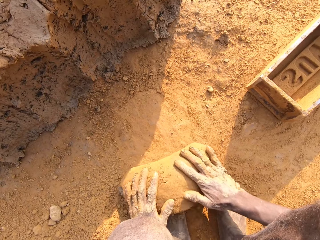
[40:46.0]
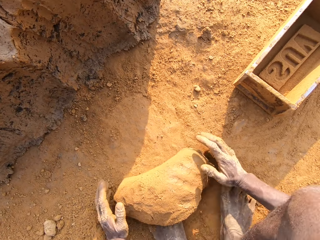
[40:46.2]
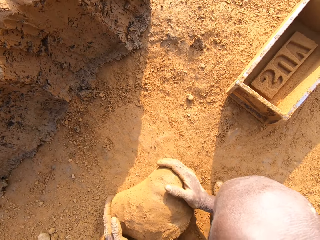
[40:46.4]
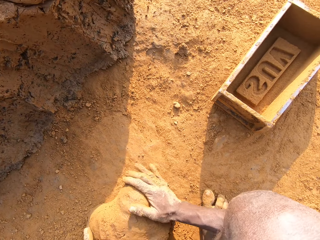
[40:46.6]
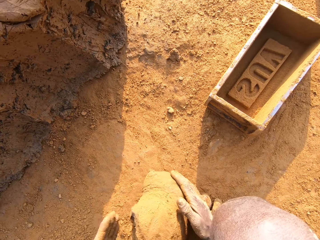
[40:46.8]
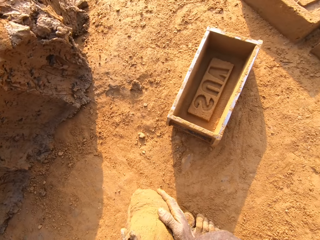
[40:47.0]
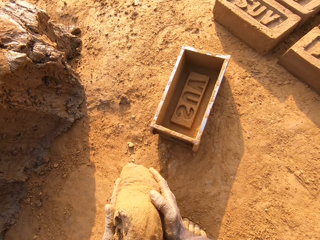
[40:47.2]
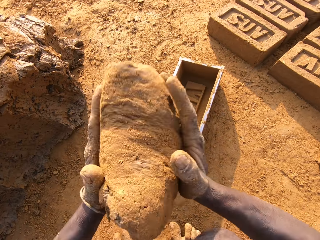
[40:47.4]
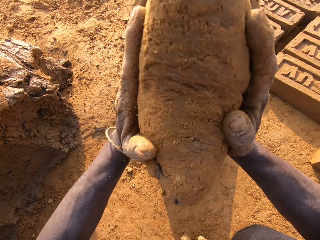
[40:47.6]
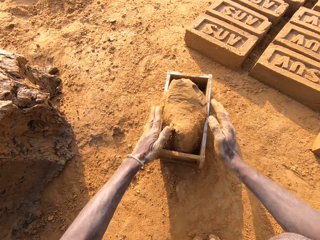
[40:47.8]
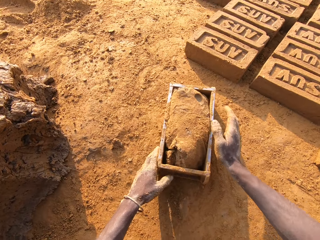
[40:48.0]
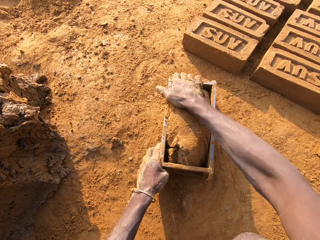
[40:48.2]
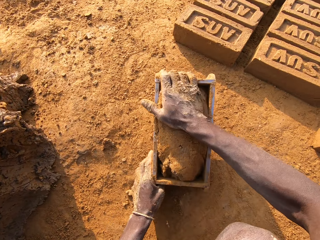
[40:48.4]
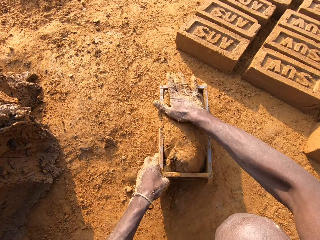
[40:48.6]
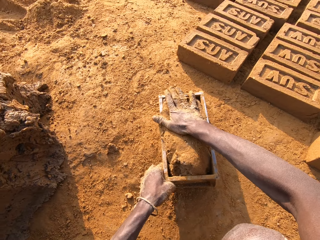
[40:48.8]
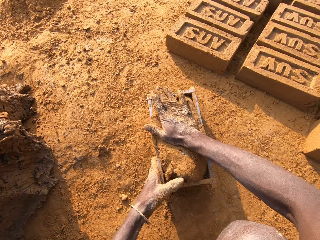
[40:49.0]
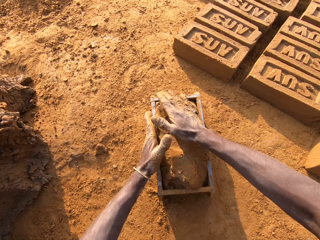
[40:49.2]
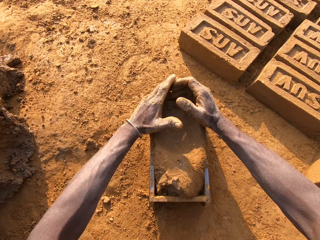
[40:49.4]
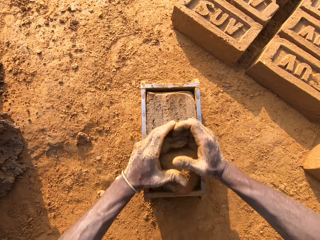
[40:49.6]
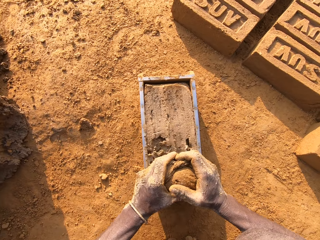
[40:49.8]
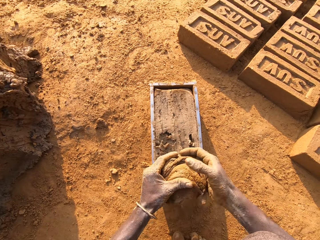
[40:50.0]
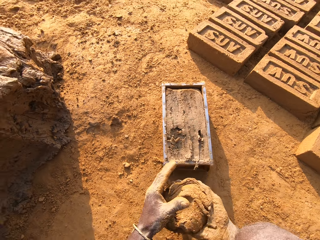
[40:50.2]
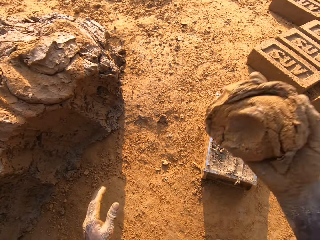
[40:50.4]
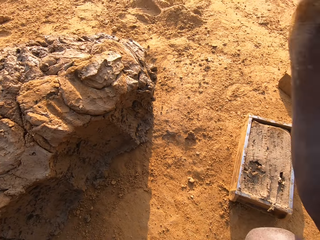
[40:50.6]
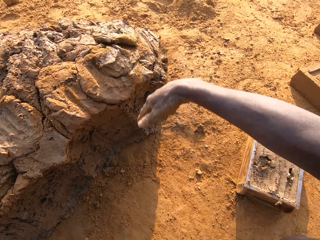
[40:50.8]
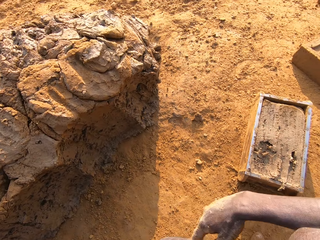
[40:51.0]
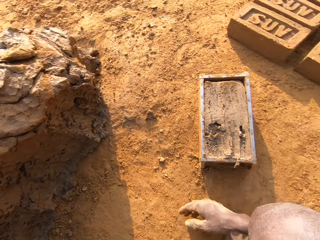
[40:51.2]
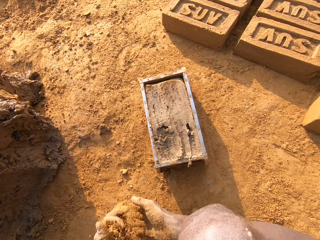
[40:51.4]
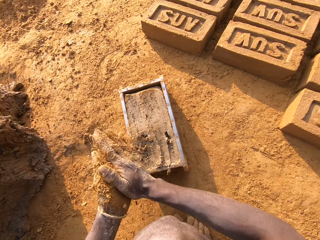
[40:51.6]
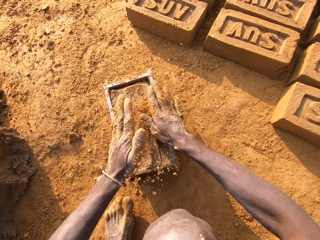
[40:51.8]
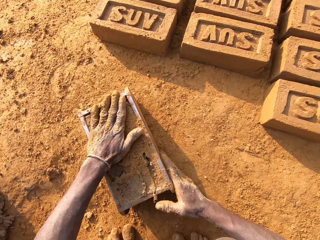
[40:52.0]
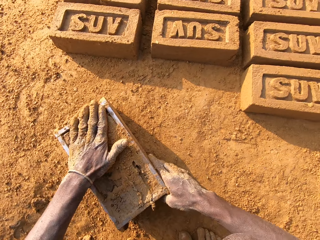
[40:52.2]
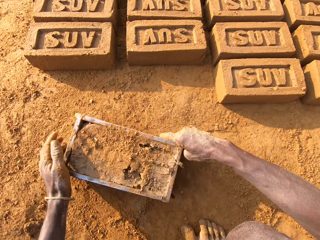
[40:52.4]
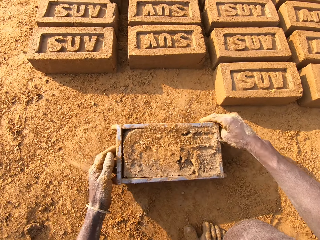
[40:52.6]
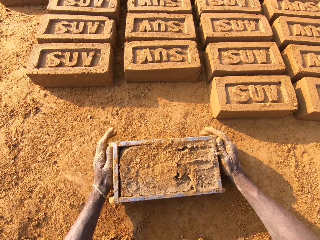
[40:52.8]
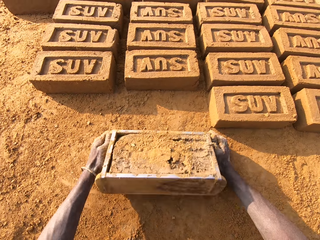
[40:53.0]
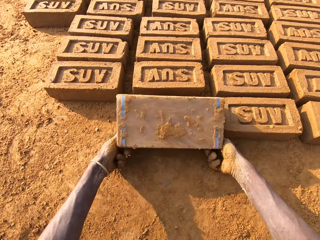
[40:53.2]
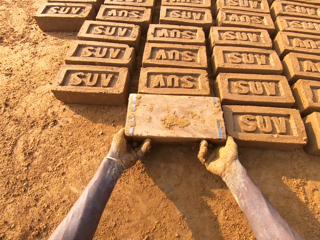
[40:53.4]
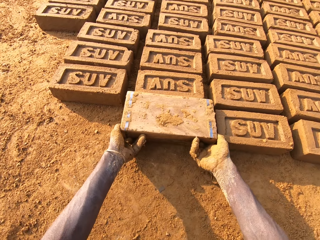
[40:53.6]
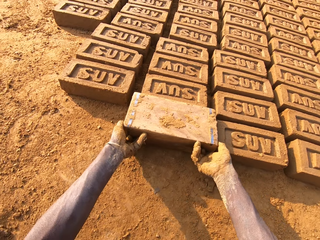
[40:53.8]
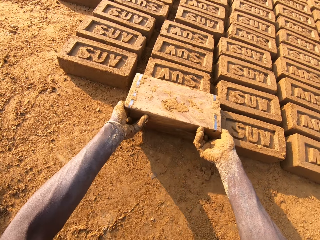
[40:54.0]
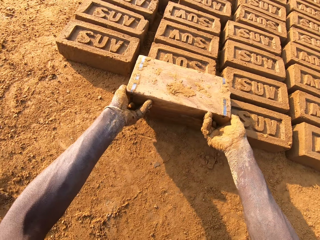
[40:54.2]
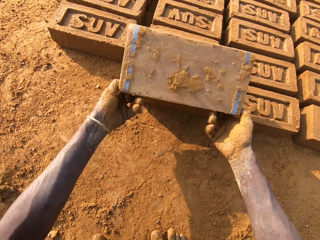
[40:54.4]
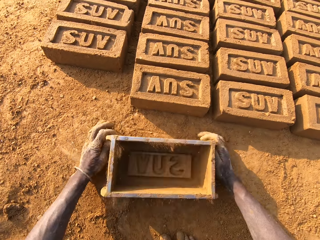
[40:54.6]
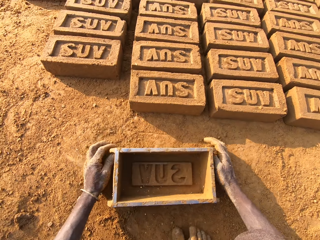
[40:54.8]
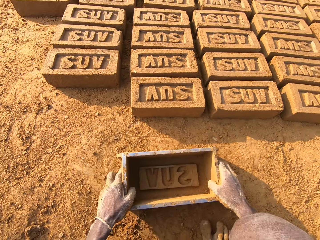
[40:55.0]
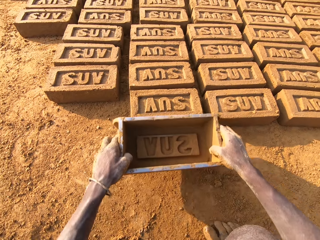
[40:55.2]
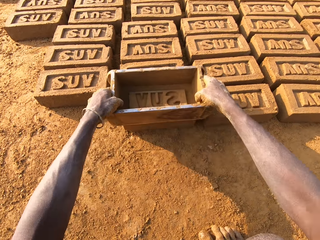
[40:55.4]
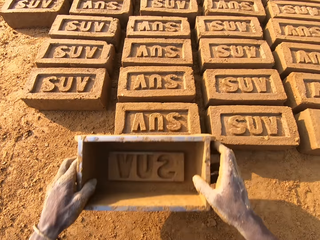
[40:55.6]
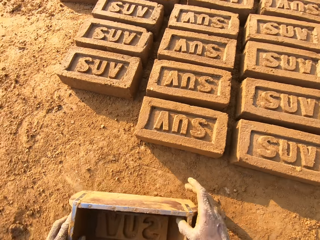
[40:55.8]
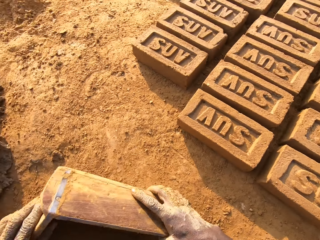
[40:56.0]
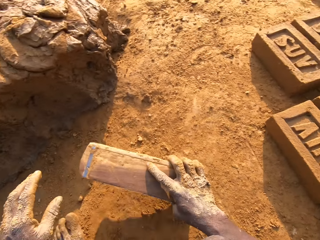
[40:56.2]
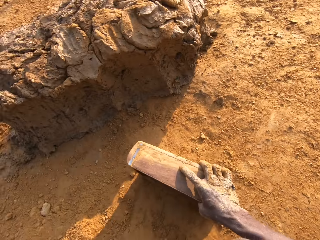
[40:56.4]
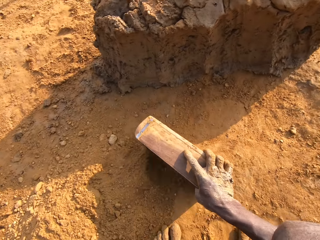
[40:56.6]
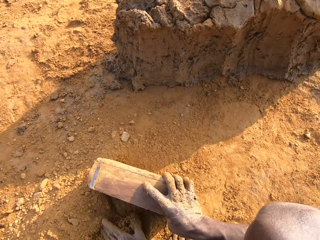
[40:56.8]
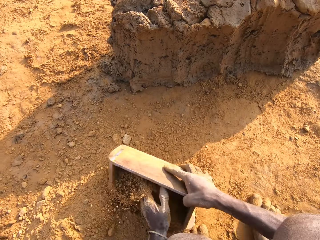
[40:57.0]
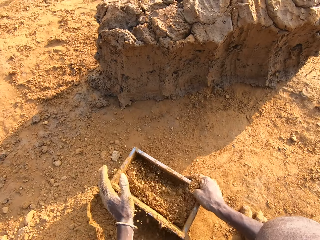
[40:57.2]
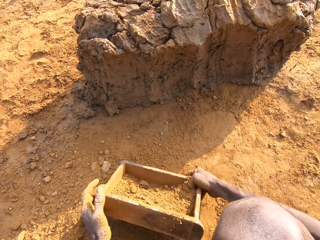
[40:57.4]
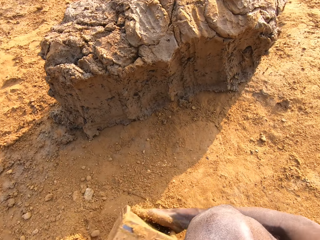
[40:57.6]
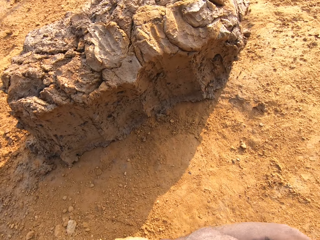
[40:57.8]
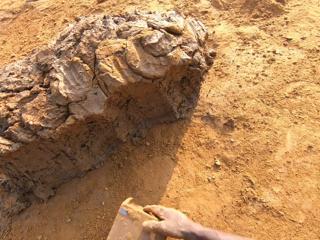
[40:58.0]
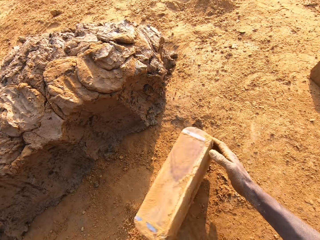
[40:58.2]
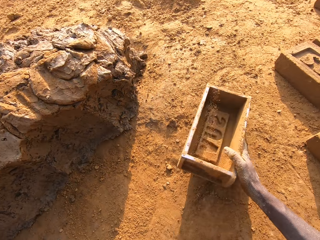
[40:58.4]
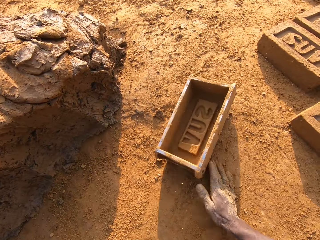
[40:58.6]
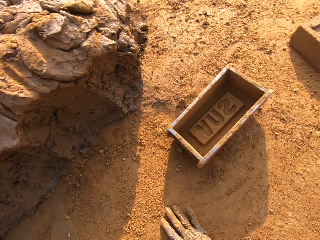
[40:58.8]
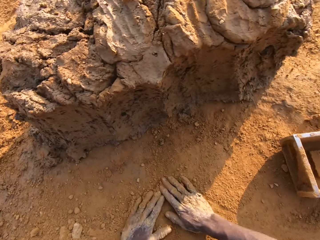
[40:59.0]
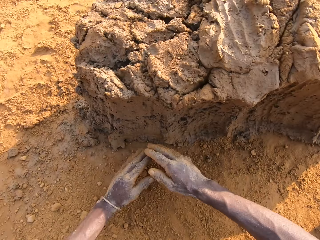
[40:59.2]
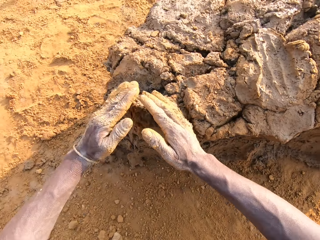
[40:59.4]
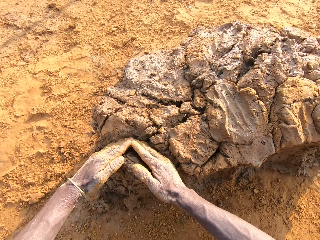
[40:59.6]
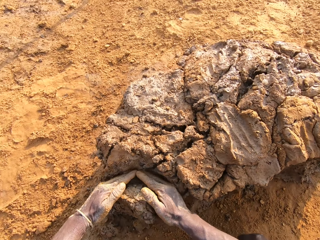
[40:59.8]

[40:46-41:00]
The camera wearer picks clay or mortar. He loads the mortar into the brick mold or container. He throws the clay on the container and moves the container. He scrapes mortar from the brick mold with his hands. He picks clay. He drops the portion of mortar in his hands on the heap of mortar. He takes sand on the ground with his left hand. He rubs the sand in his hands. He beats the mortar in the brick mold with the sand in his left hand. He moves the brick mold closer to the bricks aligned on the ground. He flips the brick mold upside down. He removes the brick mold from the brick. He lifts the container, puts the container down and picks the container. He taps the brick with the brick mold in his hands. He moves close to the heap of mortar. He stares at the bricks. He packs sand on the ground with the brick mold. He collects sand. He pours the sand in the brick mold on the ground. He puts the brick mold on the ground. He slides his hands on the ground. He cuts out a portion of mortar from the heap of mortar.

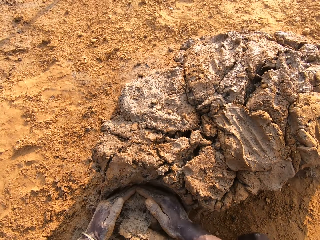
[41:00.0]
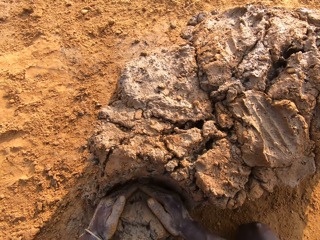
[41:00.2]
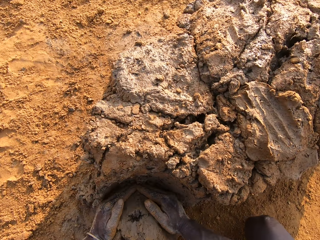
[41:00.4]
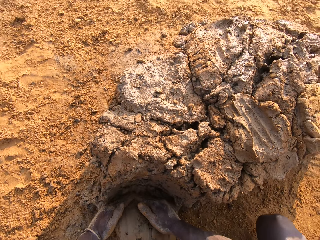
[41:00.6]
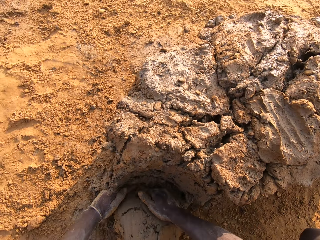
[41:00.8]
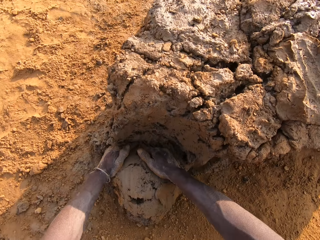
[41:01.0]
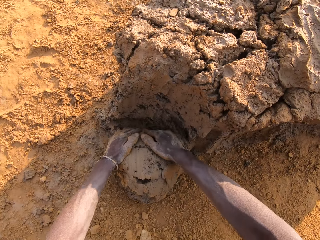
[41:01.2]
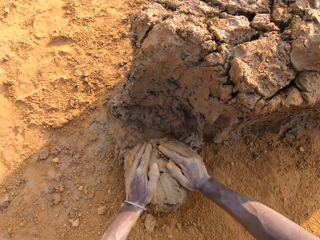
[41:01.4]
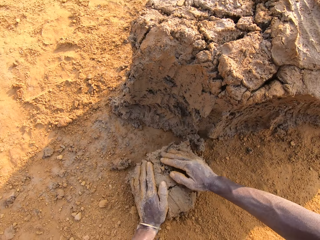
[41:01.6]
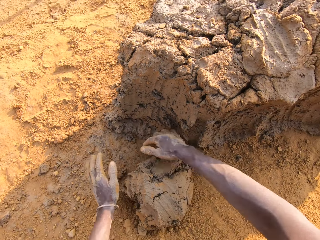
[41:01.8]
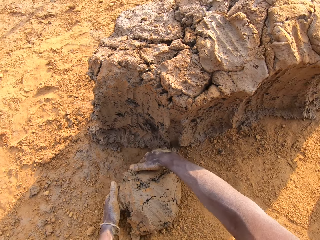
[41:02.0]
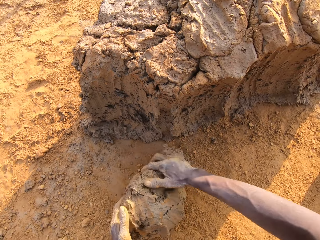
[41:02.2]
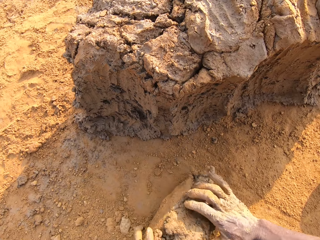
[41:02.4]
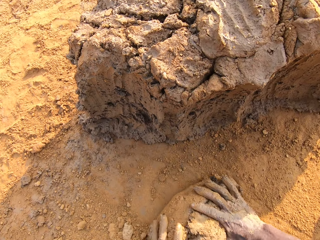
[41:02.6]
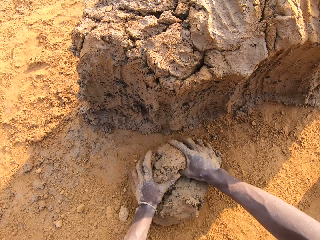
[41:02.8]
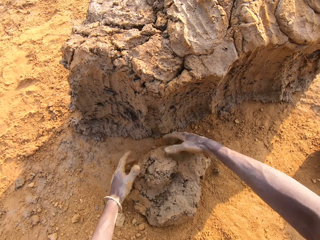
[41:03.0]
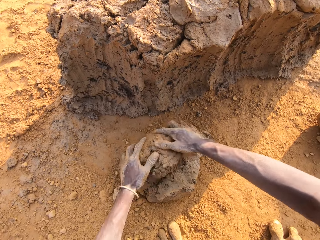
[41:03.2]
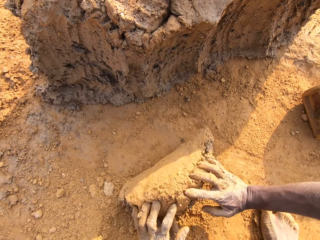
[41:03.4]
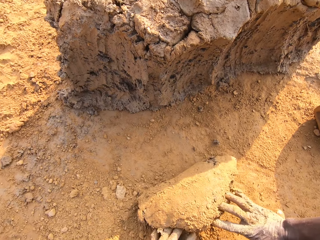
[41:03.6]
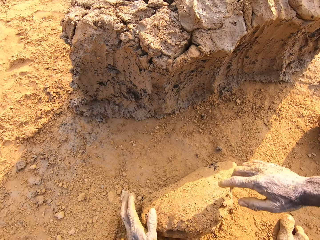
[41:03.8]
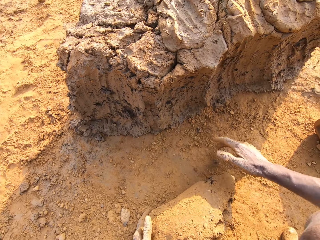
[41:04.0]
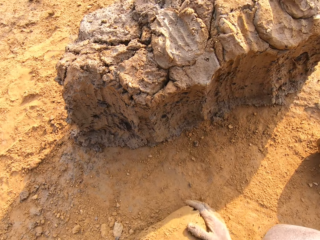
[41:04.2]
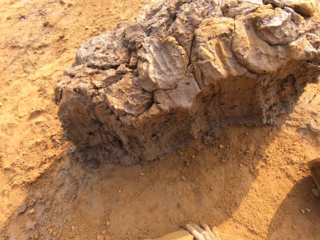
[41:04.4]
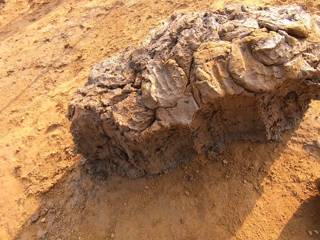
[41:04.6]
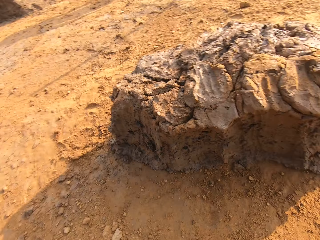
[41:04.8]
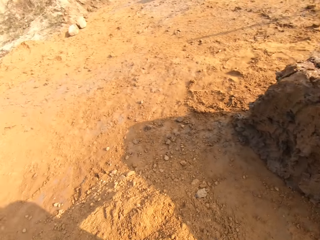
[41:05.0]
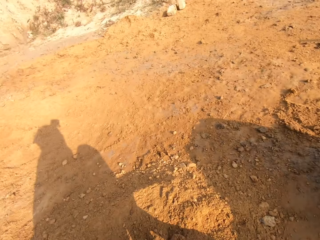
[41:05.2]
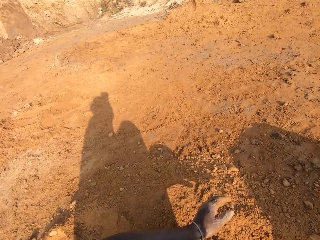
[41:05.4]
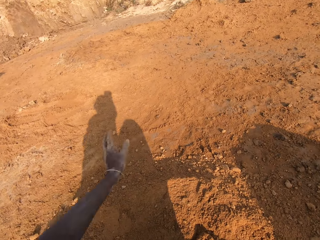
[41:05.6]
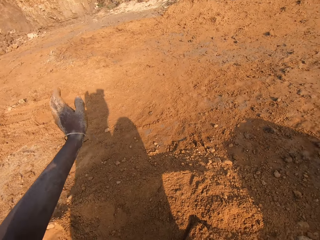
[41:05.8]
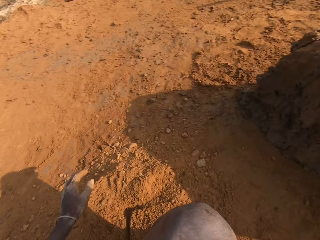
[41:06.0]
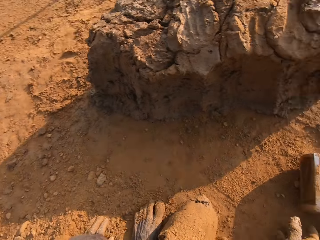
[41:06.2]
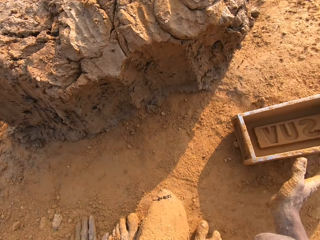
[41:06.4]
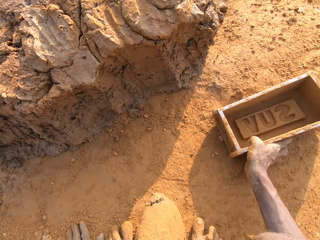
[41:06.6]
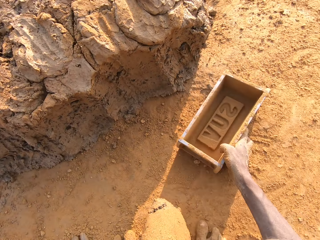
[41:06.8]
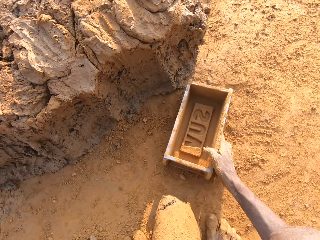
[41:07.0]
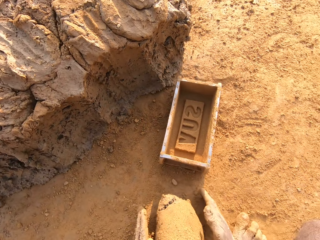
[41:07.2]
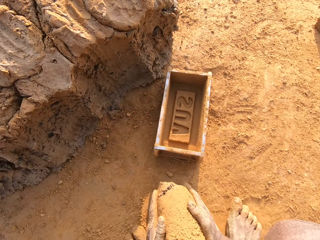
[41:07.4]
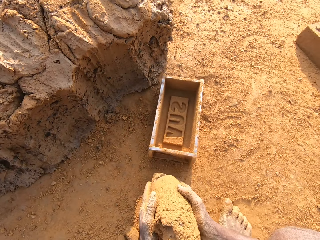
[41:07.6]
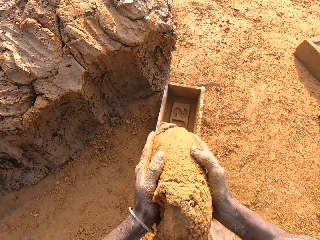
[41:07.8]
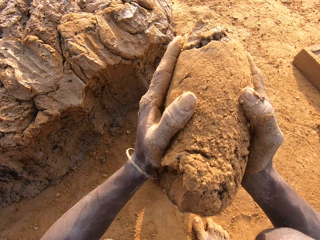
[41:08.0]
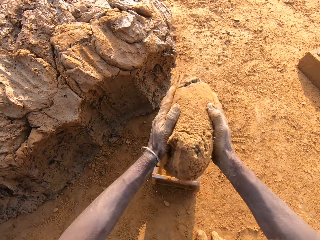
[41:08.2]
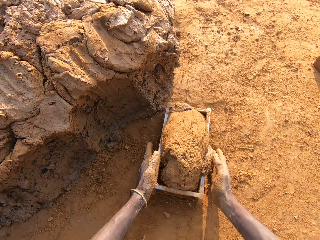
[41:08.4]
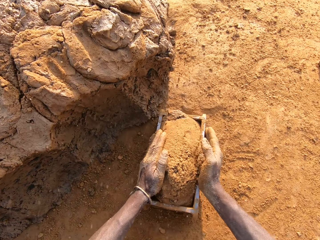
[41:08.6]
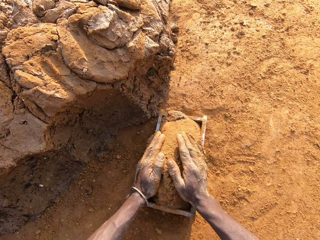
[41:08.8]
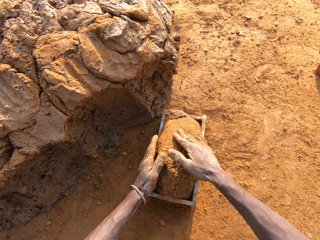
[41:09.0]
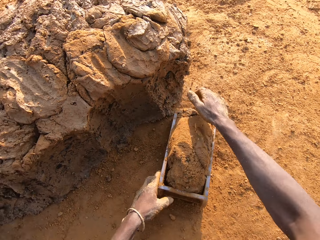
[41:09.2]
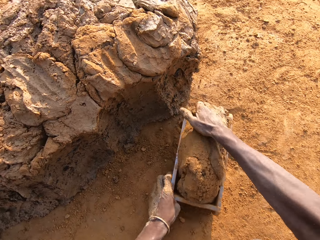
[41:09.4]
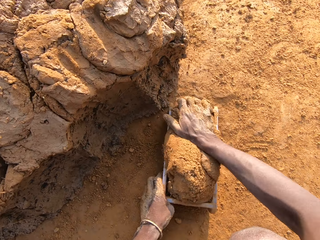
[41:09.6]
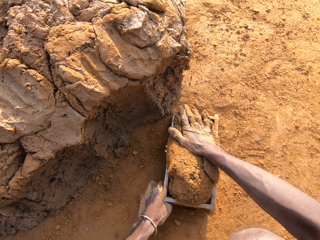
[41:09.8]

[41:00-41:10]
The camera wearer scoops clay or mortar. He molds the mortar on the ground. He rolls the clay down. He looks around. He adjusts the brick mold or container with his right hand. He moves the container. He picks clay. He loads the mortar into the brick mold. He throws clay in the container. He moves the container.
